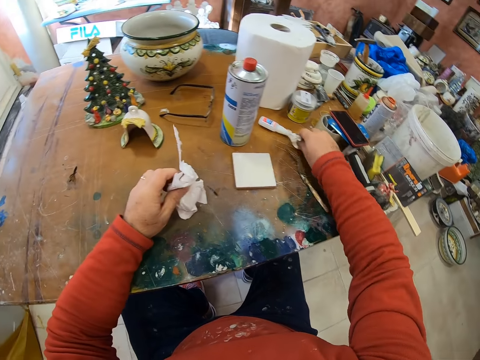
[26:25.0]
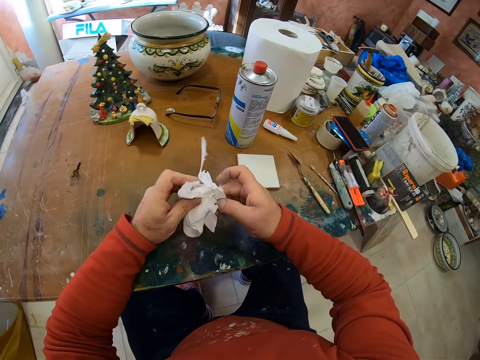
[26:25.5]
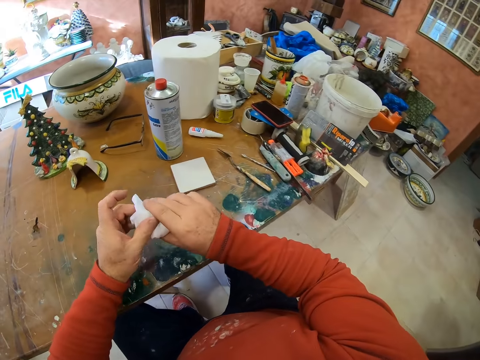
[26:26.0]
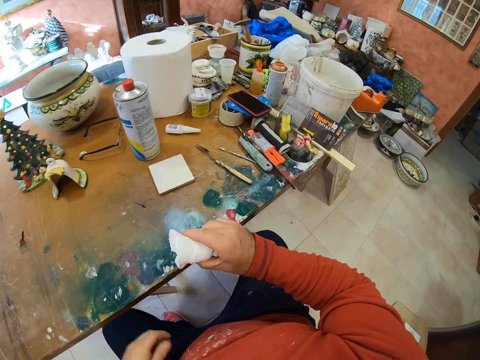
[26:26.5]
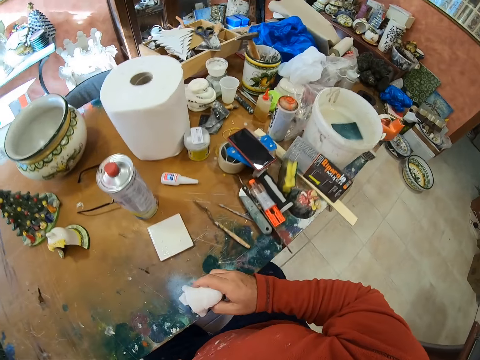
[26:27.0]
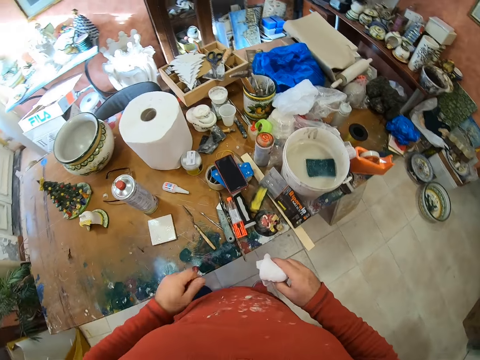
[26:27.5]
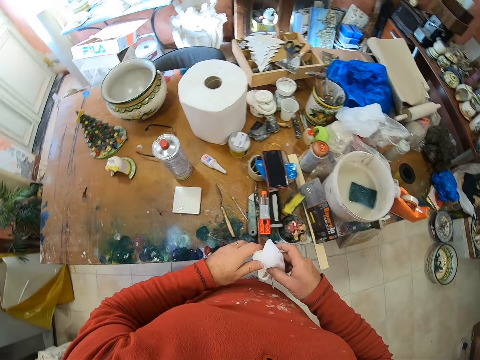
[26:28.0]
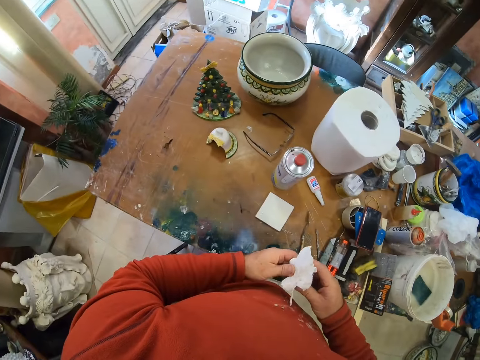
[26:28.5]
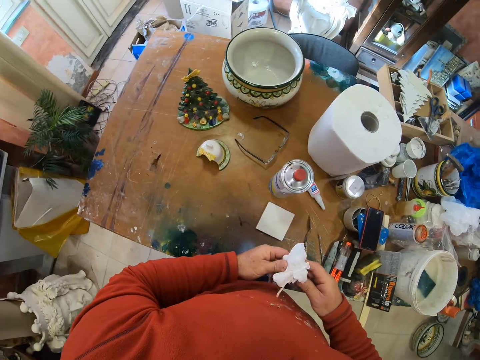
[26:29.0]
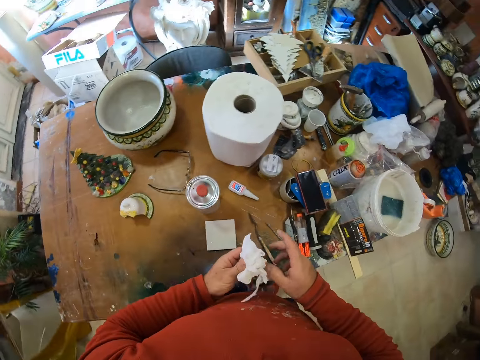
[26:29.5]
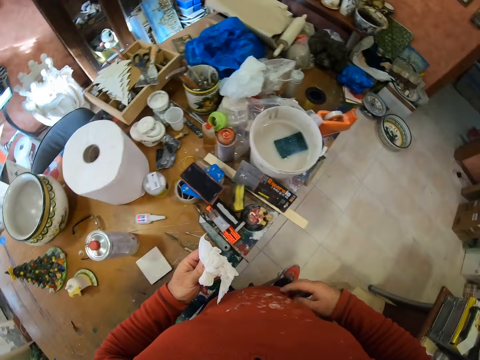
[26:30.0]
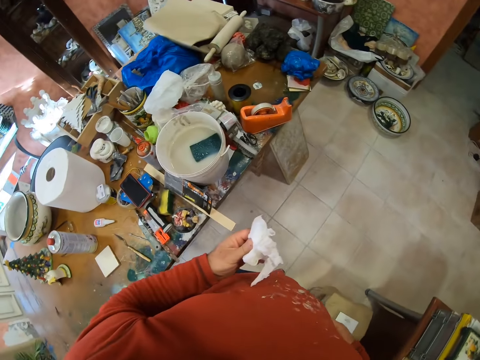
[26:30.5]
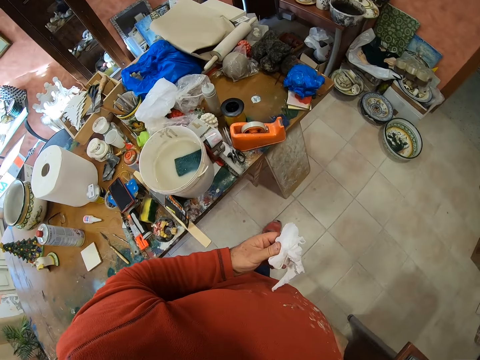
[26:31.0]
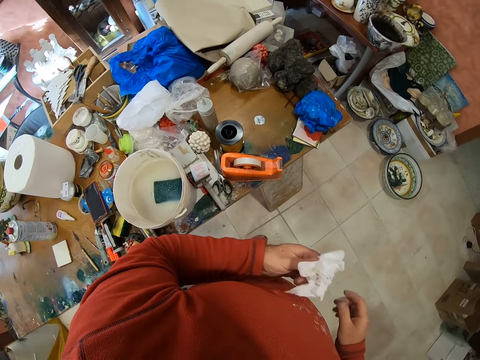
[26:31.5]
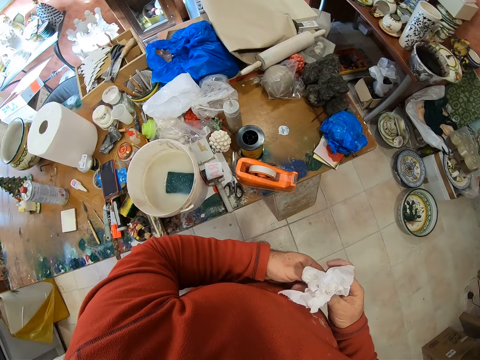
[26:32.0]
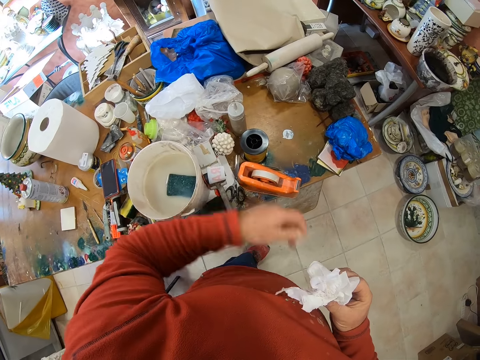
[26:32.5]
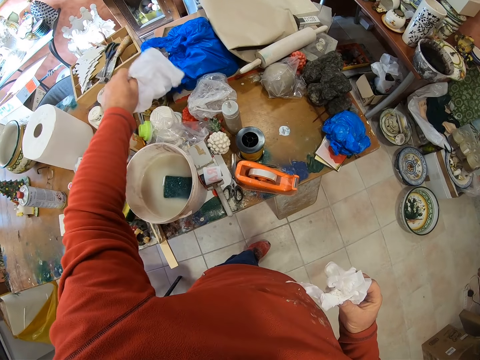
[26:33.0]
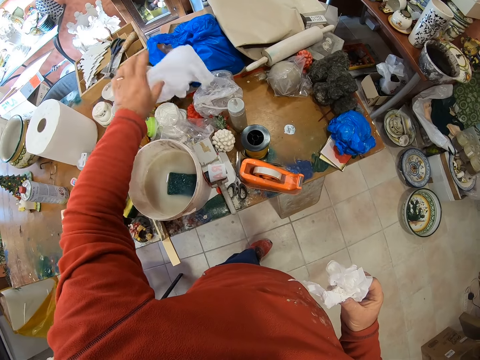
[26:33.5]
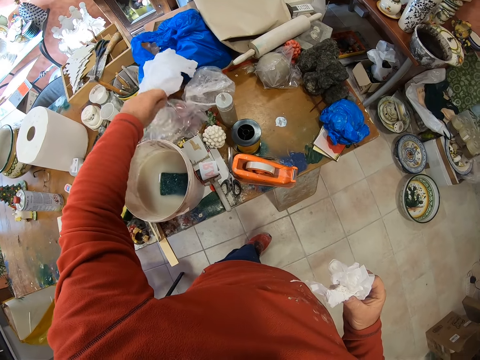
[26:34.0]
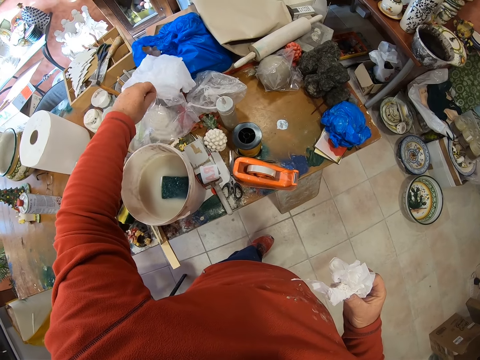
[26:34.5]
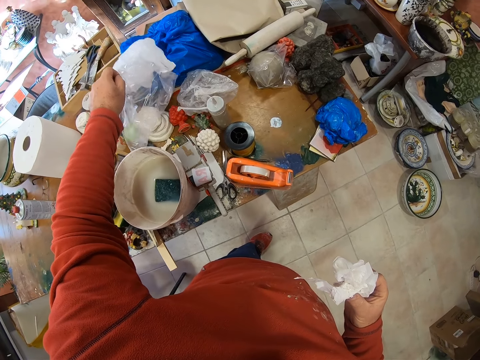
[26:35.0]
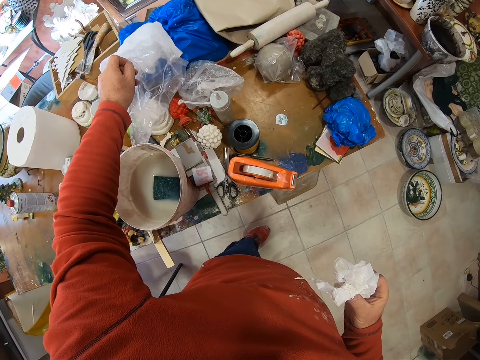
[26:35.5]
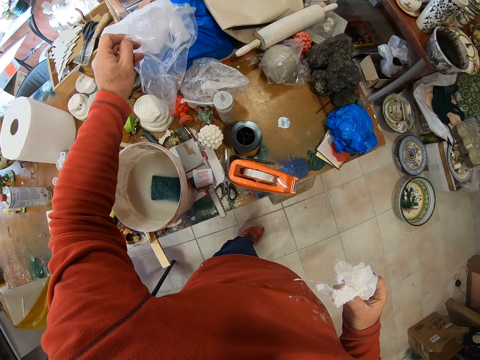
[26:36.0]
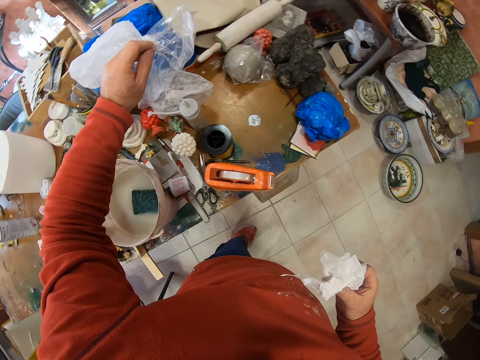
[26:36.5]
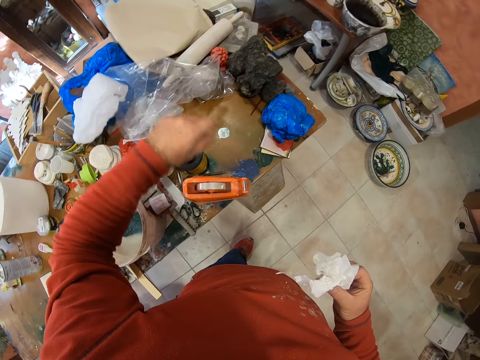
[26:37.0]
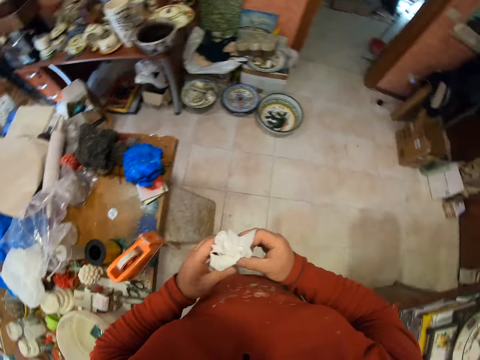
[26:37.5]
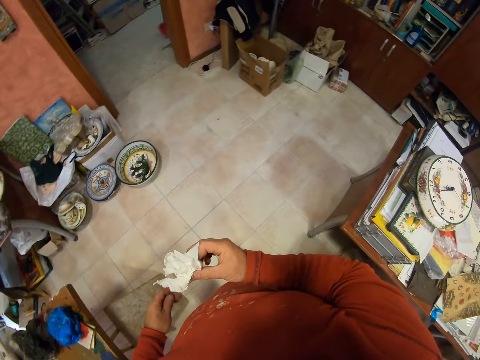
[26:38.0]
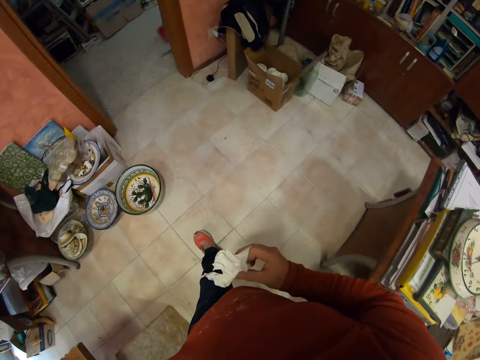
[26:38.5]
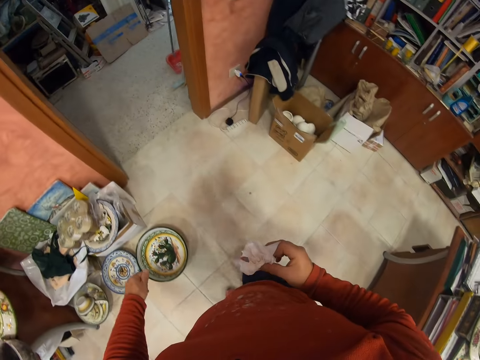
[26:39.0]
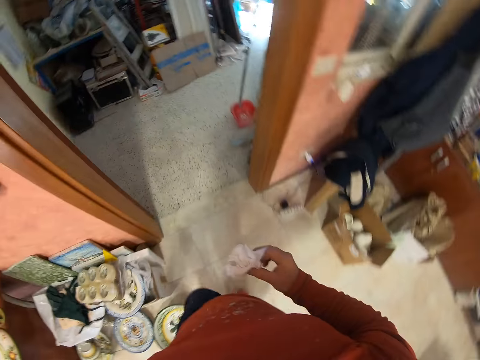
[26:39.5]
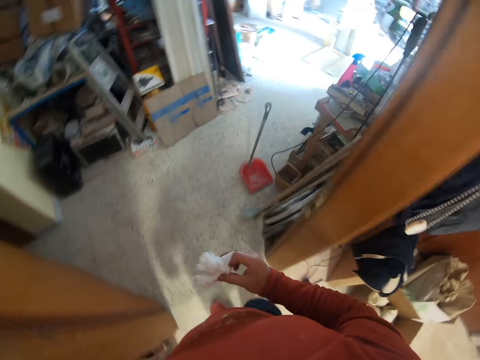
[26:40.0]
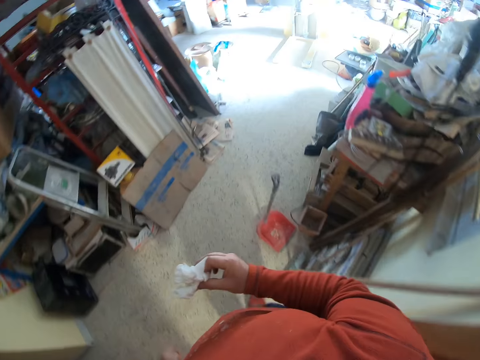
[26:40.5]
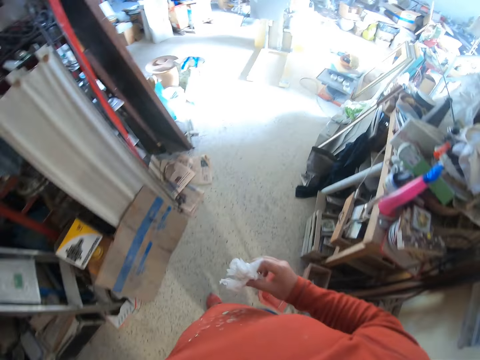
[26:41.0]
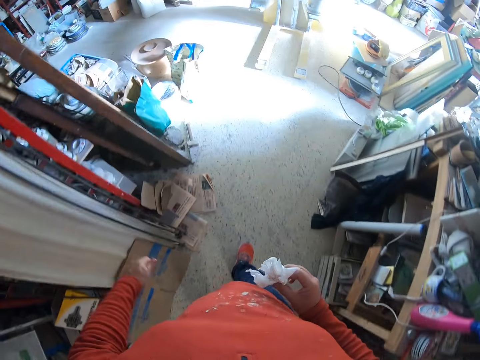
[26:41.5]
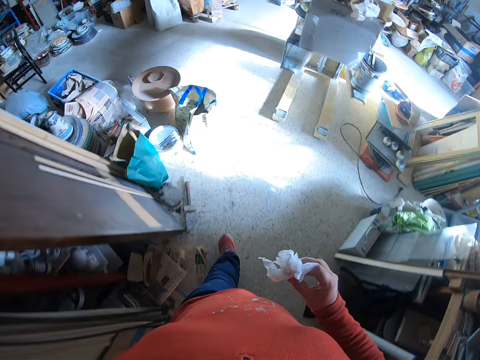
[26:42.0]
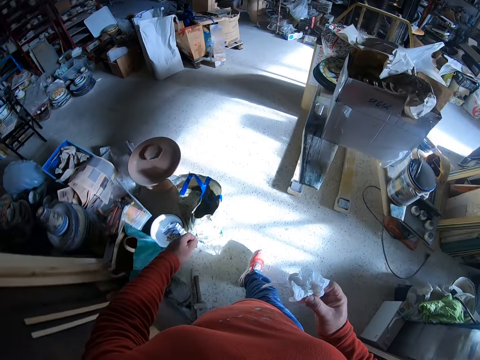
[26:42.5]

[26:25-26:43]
The camera wearer picks a tissue with the right hand. They hold the tissue with both hands. They do something with the left hand. They stand up. They hold something with the left hand. They wipe the fingers with the tissue. They look around. They move around. They wipe the tissue with both hands. They lift the tissue with the left hand and drop the tissue on the table with the left hand. They lift a paper or nylon with the left hand and drop the paper on the table with the left hand. They walk around. They hold the tissue with both hands.

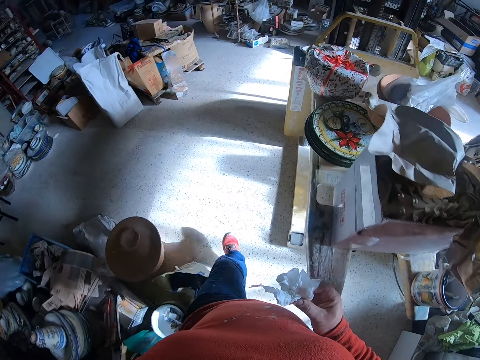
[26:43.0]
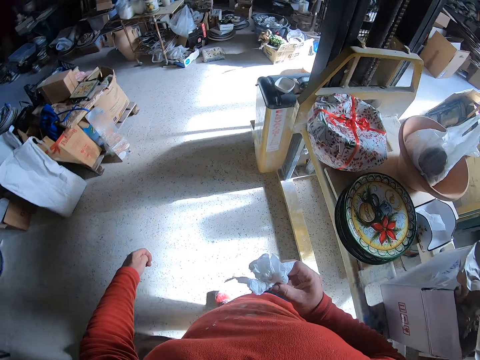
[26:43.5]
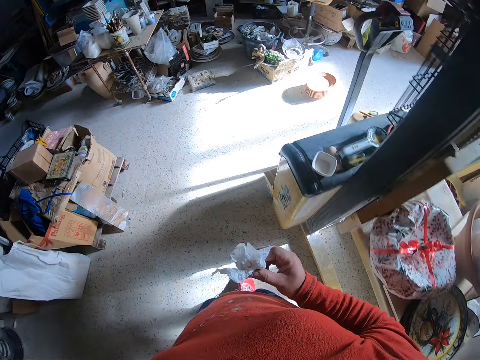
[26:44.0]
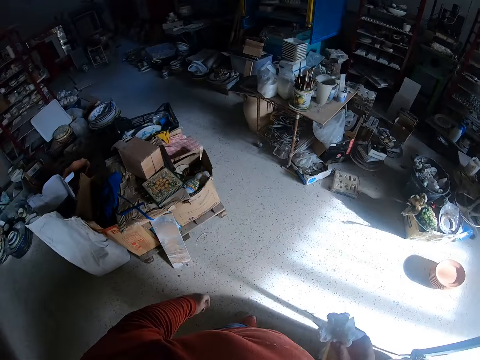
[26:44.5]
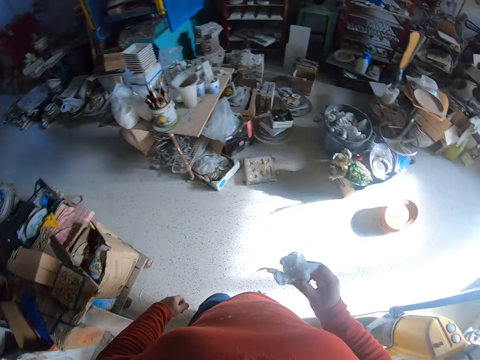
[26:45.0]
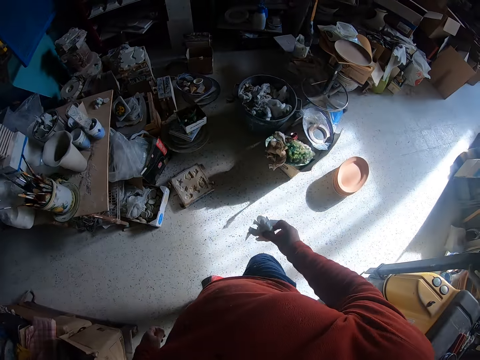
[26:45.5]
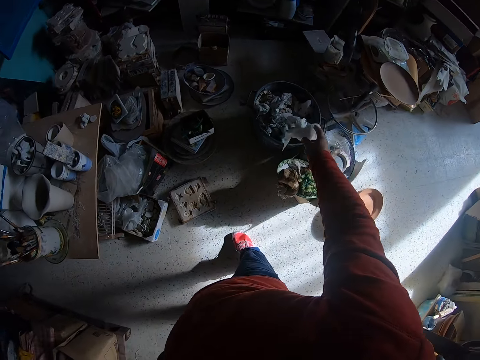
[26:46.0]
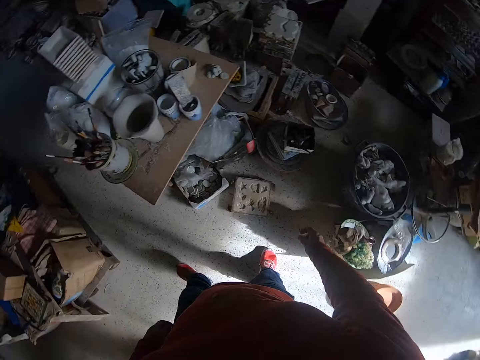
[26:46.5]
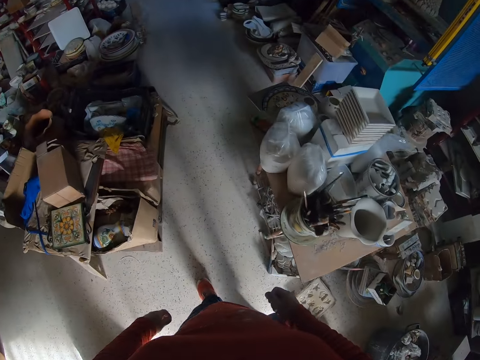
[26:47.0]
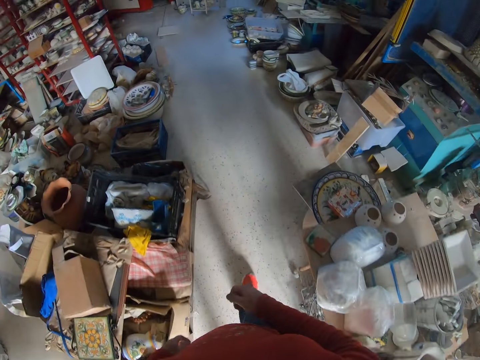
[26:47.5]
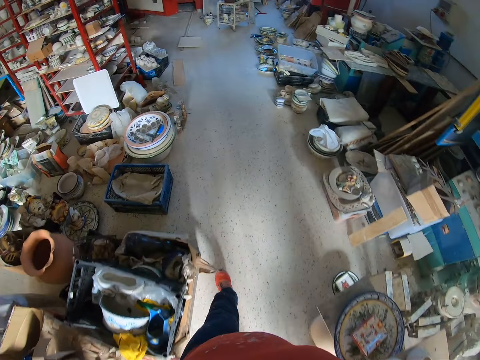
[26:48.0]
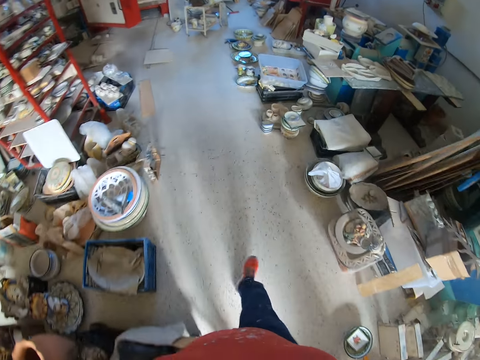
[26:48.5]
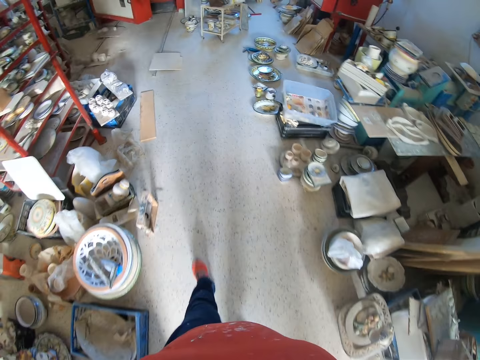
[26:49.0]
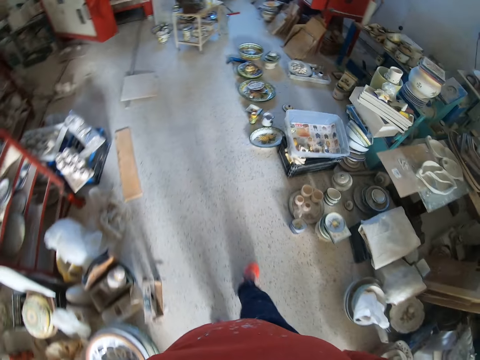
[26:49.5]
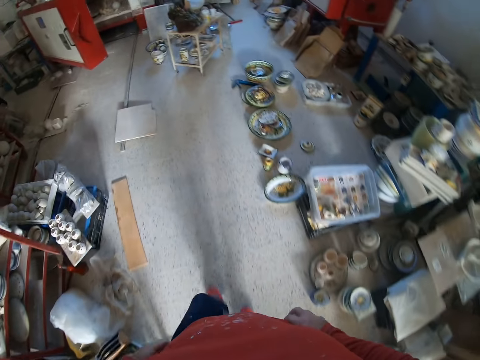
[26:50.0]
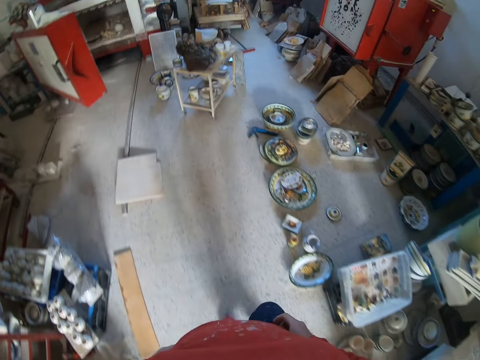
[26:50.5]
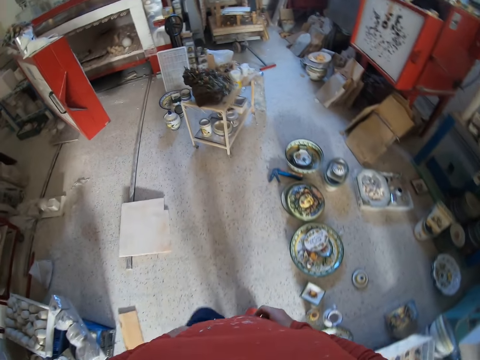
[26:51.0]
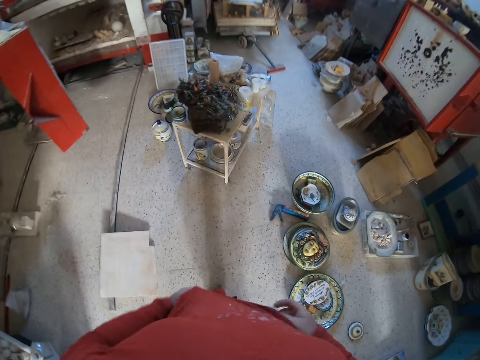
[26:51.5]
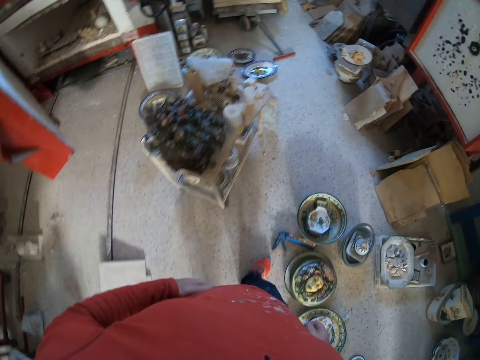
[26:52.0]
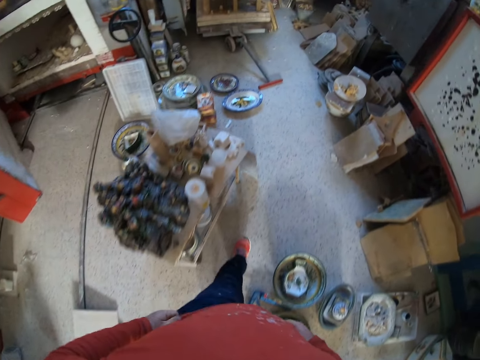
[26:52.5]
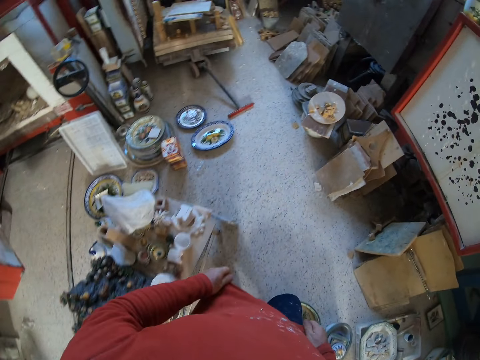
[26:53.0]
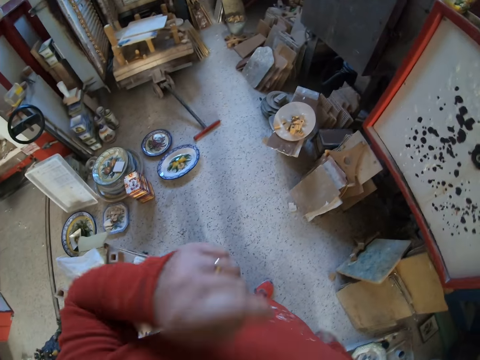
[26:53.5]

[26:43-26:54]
The camera wearer puts the napkins in the trash bin. They move around the room.
